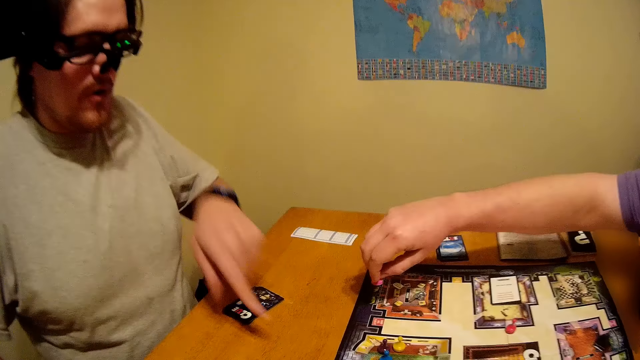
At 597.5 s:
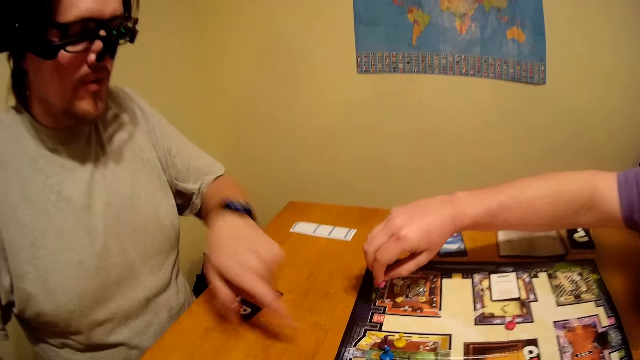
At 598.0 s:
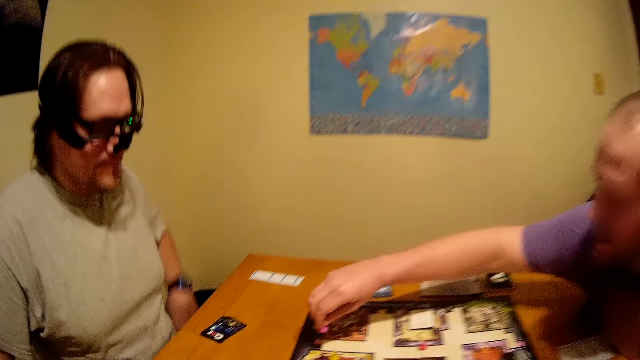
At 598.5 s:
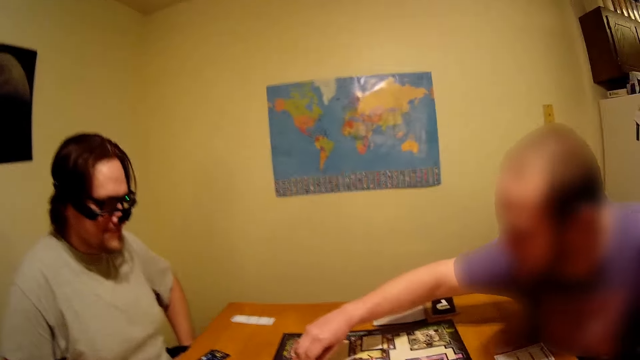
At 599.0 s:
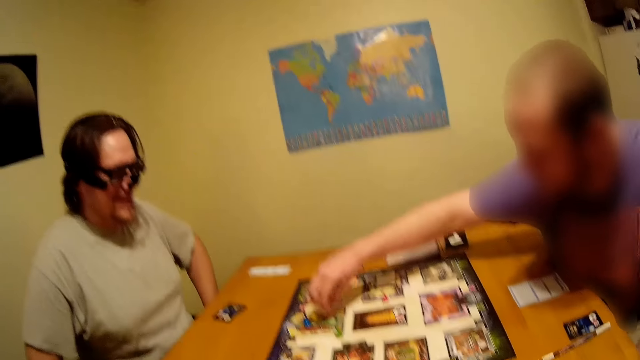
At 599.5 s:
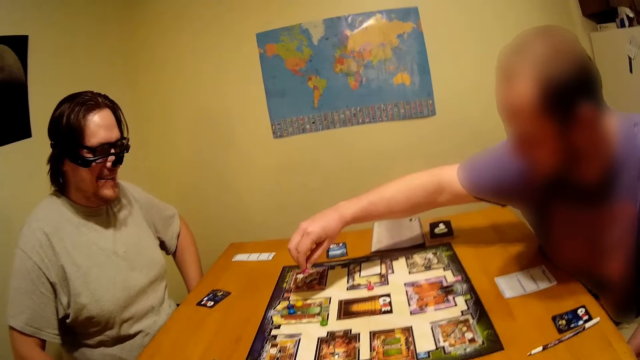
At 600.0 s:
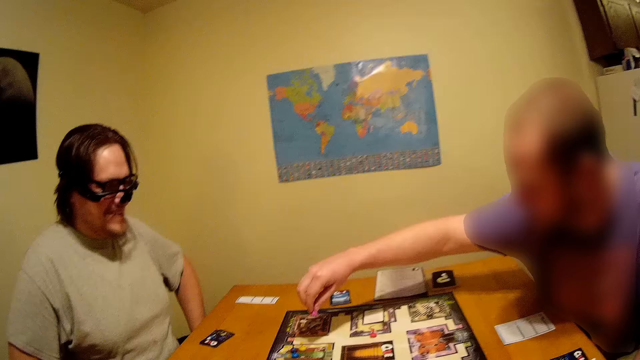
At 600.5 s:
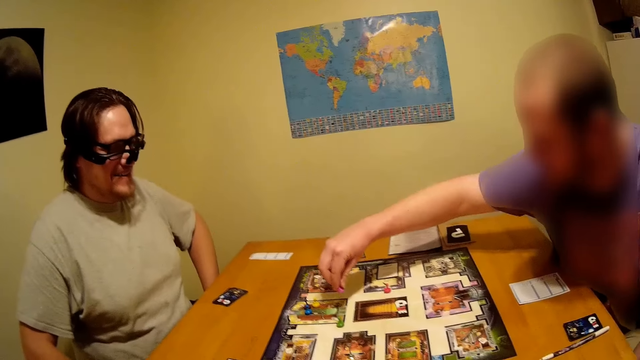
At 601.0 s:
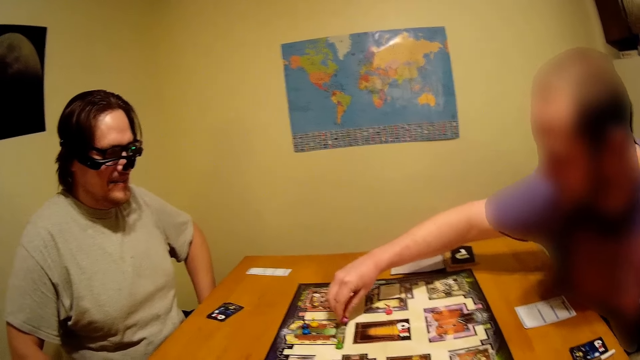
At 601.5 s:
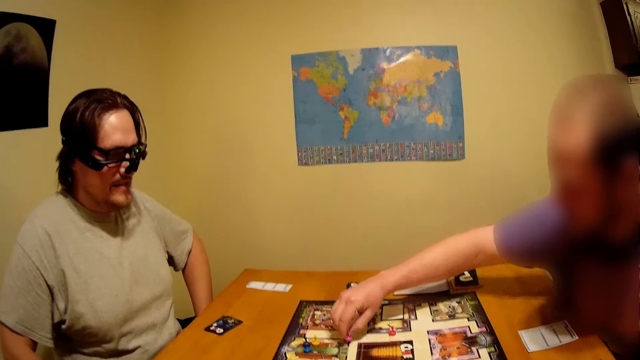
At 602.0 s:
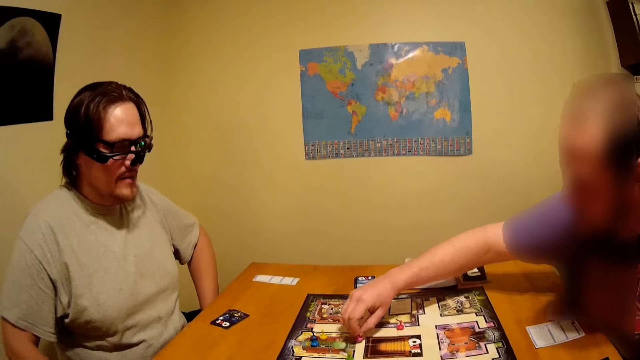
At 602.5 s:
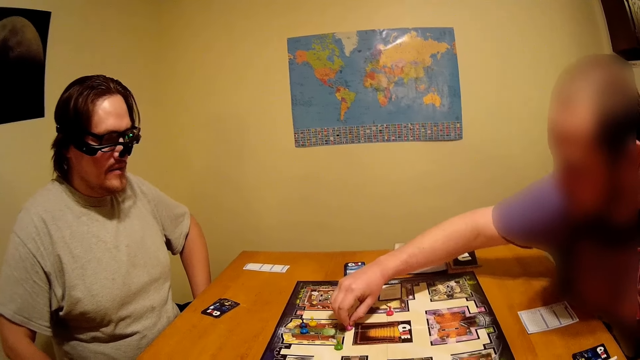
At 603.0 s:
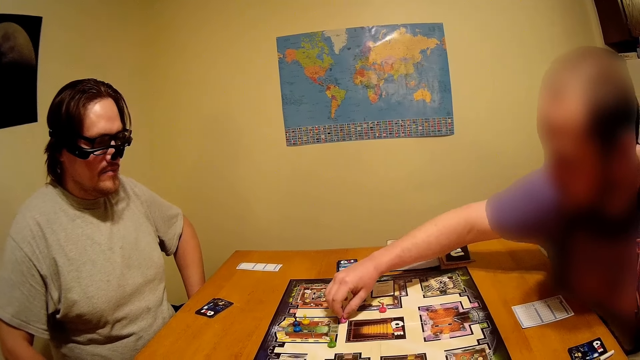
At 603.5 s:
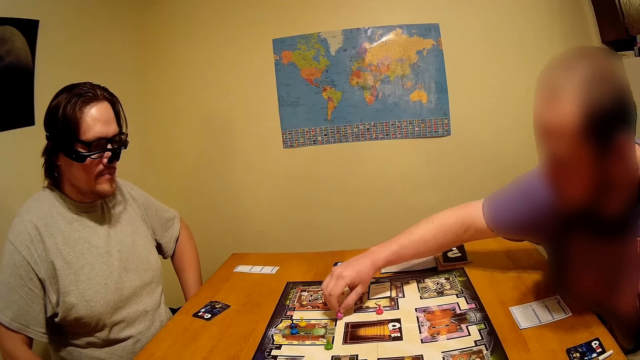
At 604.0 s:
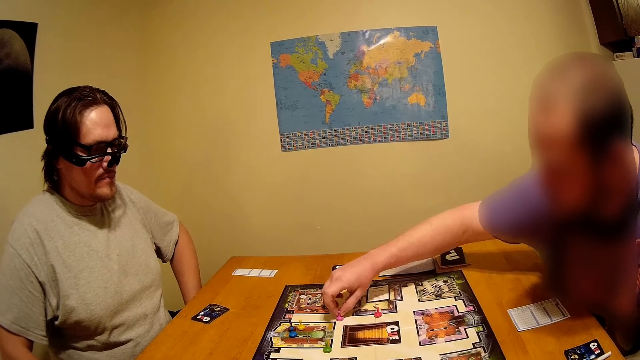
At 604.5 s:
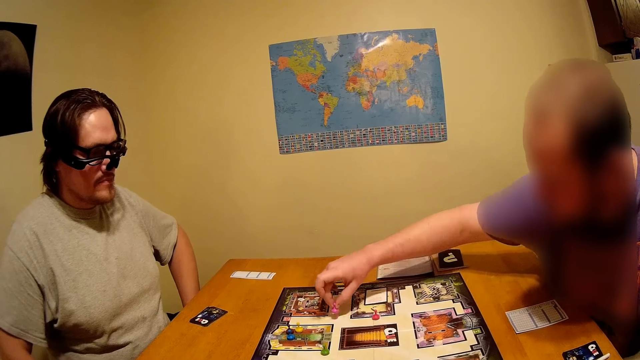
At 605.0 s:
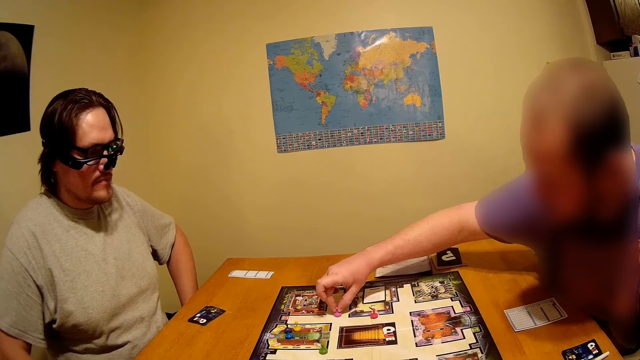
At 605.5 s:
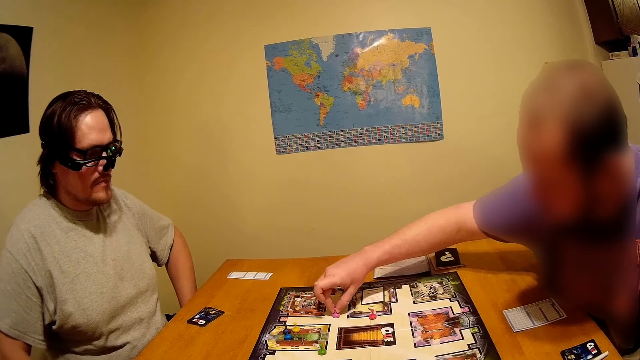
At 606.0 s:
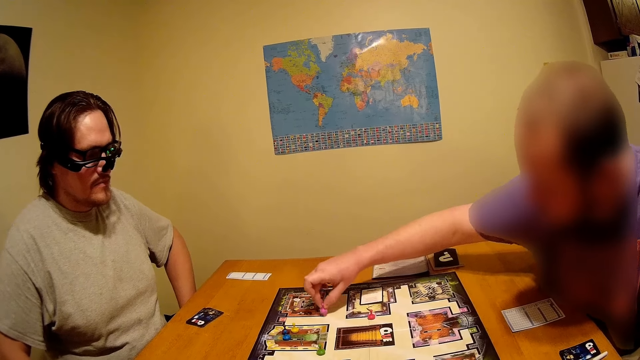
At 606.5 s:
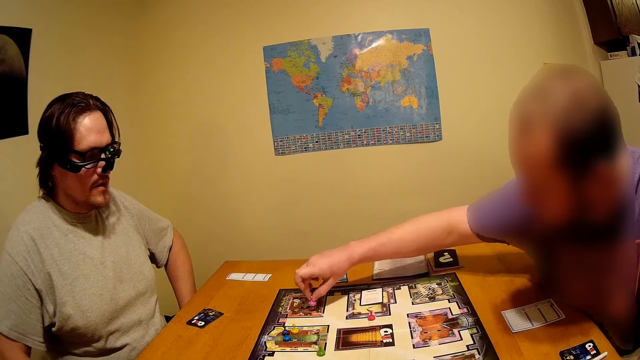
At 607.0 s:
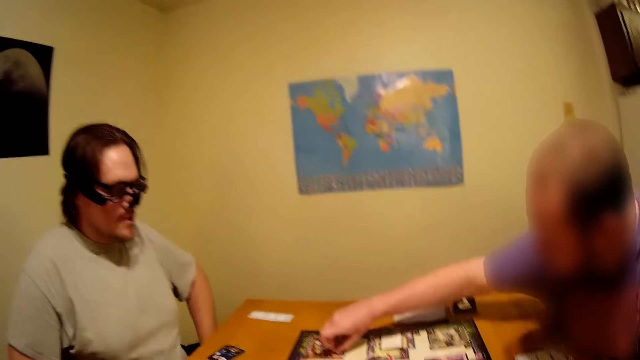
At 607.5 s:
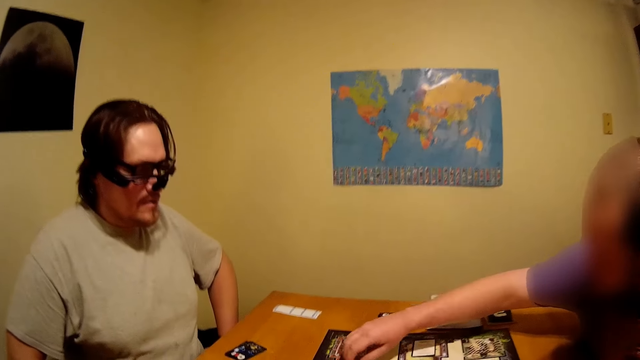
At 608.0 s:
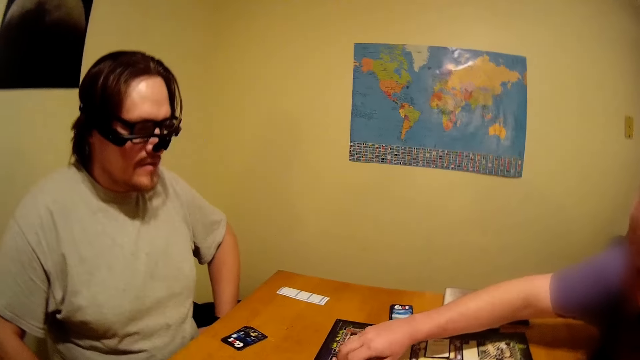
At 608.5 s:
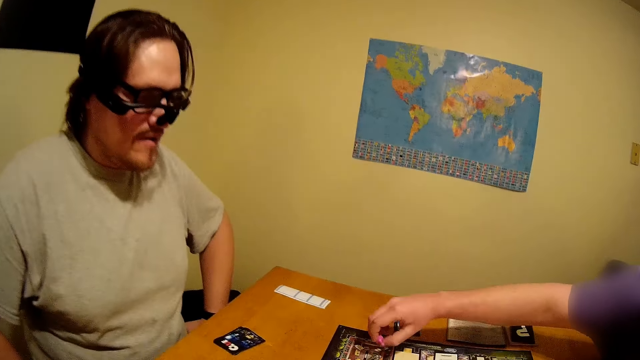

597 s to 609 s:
A man points at a dice. Another man moves the dice.

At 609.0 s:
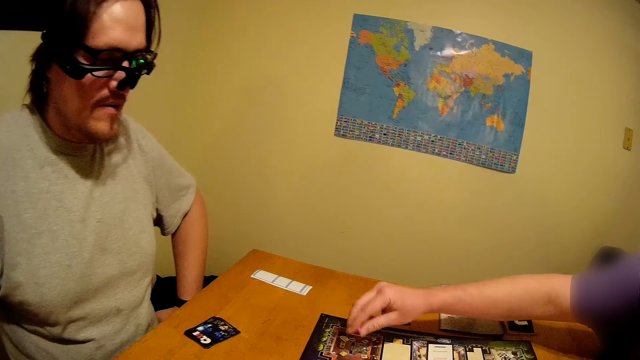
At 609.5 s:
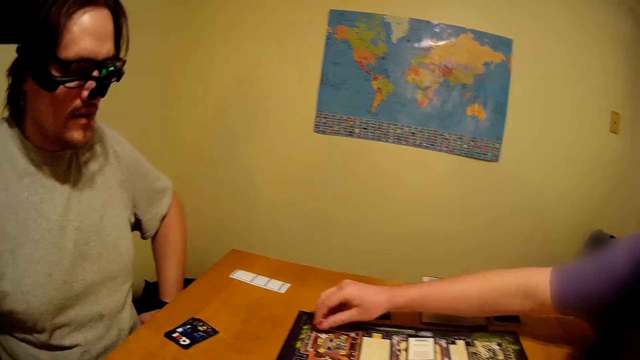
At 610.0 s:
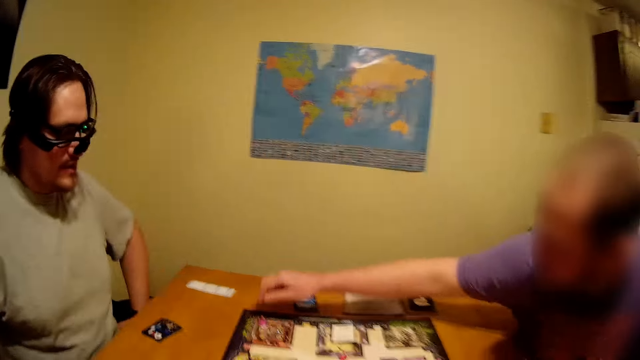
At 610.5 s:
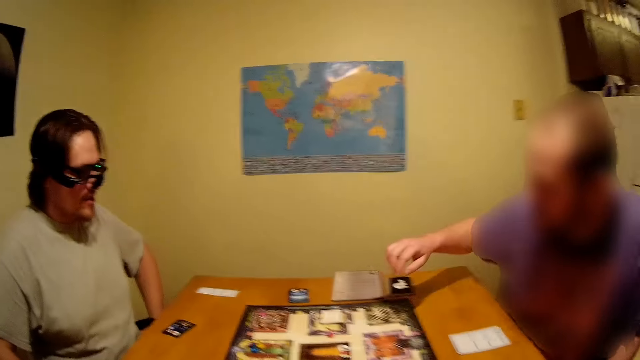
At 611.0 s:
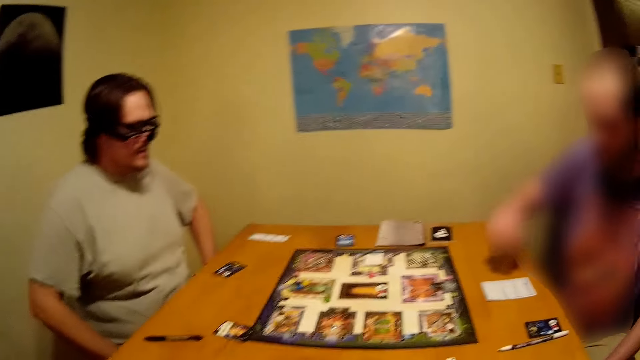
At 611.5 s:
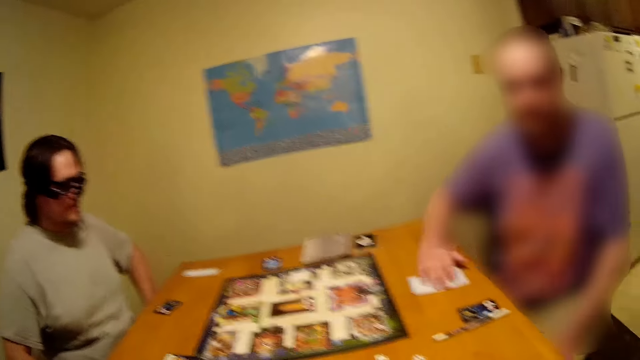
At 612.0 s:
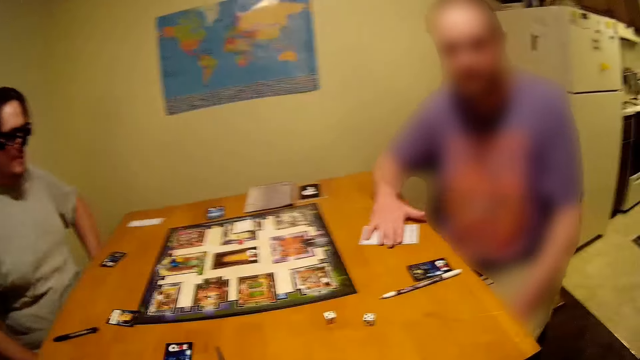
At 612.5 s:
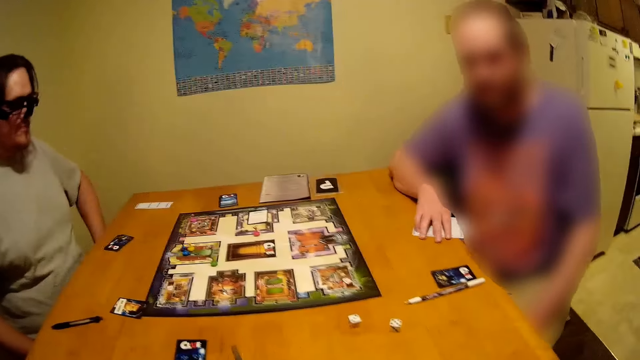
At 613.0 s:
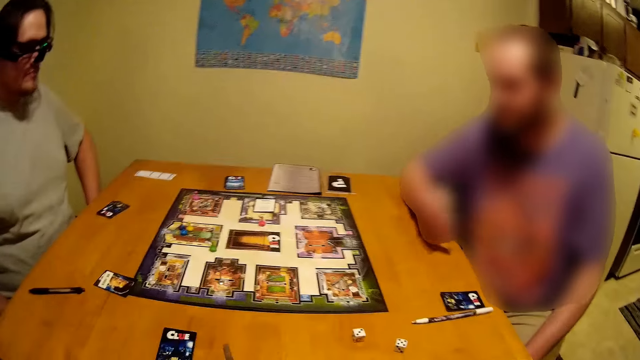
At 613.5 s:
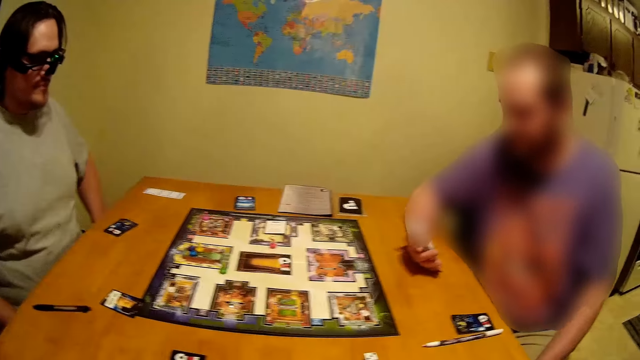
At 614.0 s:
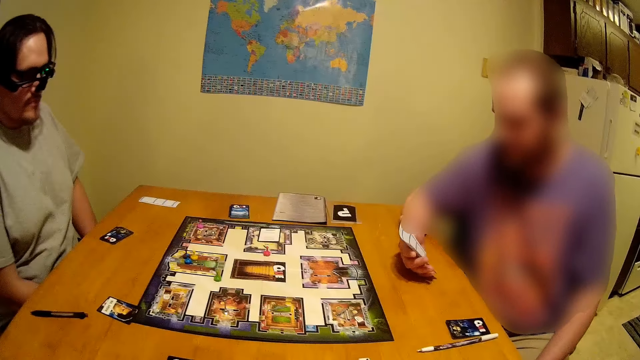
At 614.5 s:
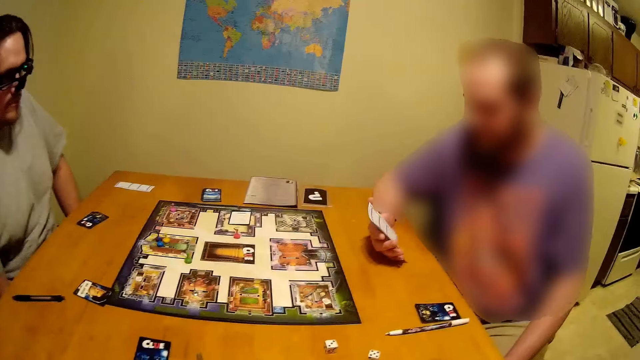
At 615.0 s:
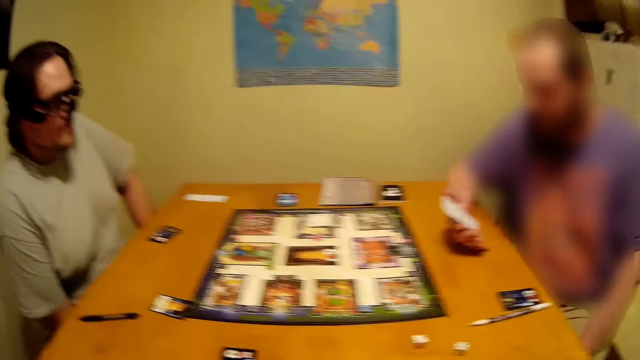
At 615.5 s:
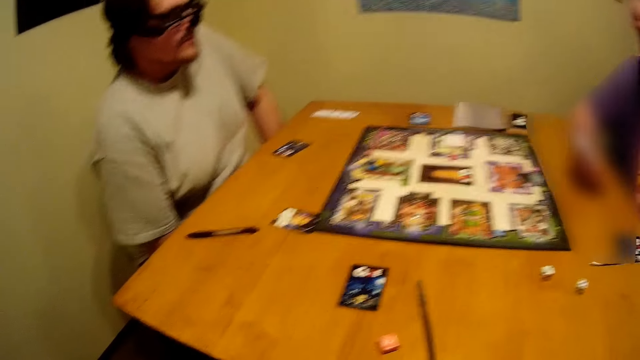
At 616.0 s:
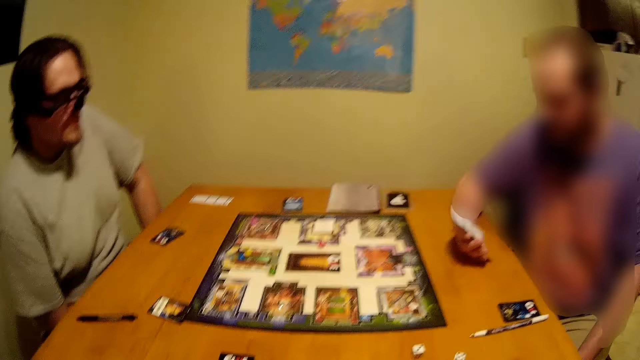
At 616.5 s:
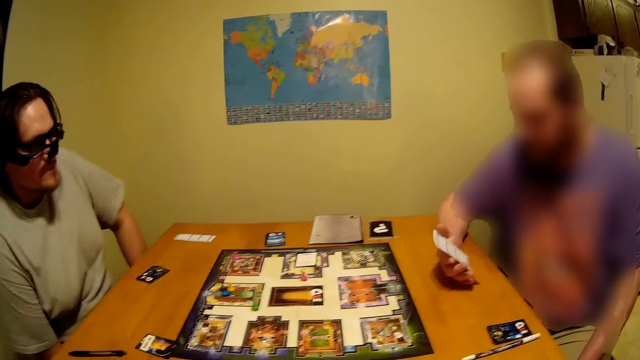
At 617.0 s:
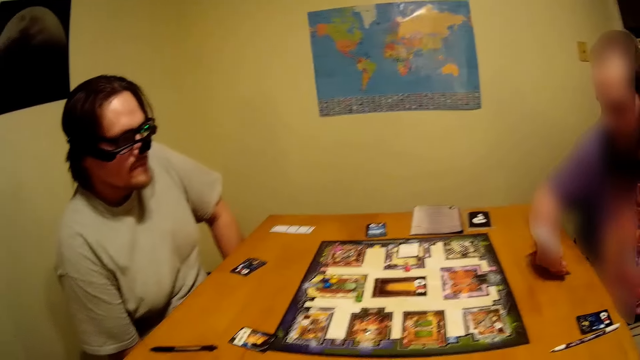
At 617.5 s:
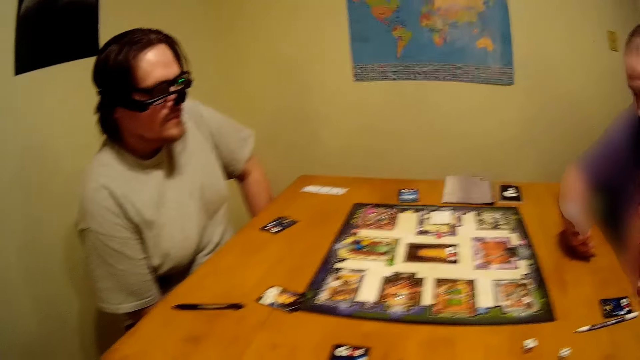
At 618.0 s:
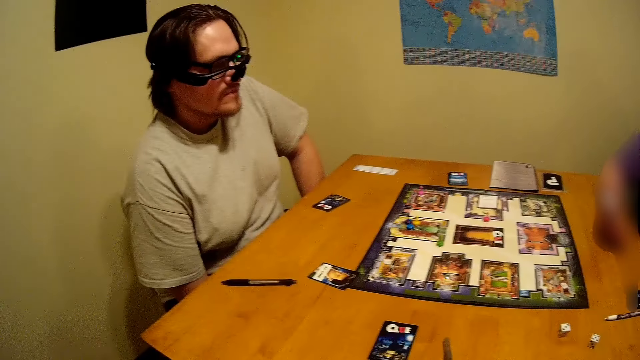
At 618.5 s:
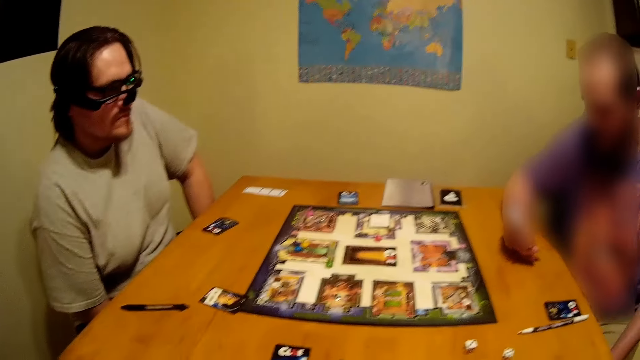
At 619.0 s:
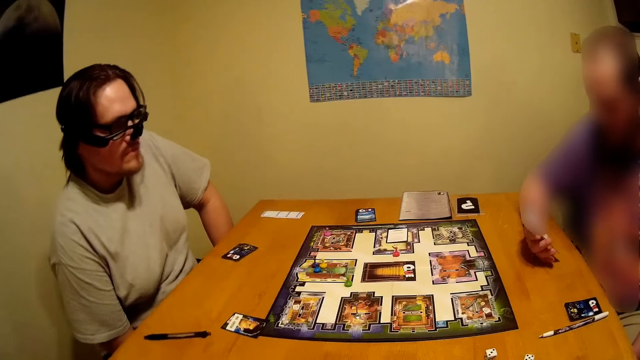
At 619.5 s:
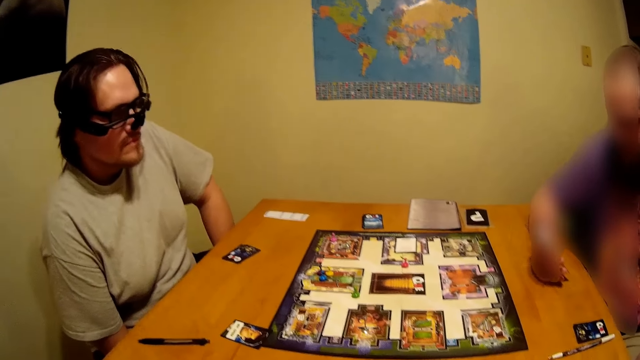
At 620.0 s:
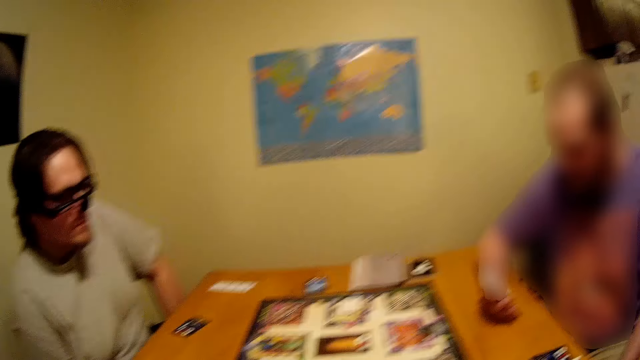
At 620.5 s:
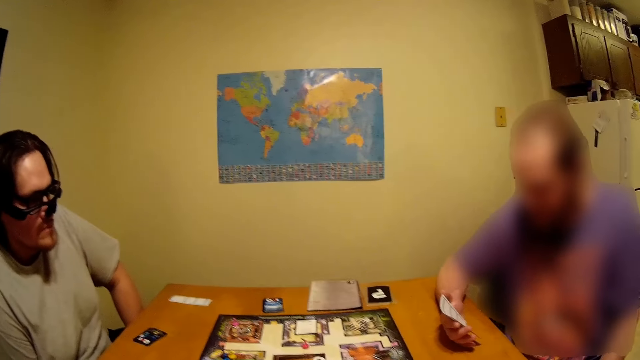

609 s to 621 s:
A man picks up a paper on the table. The man looks at the card.
